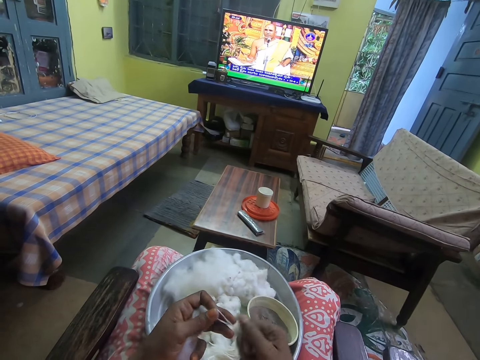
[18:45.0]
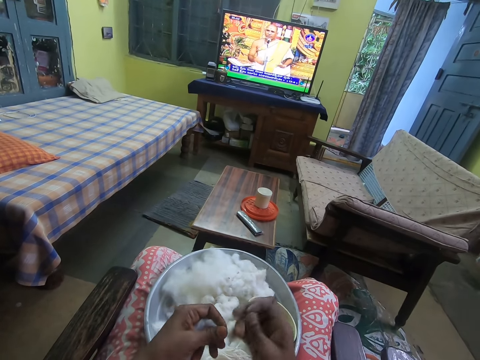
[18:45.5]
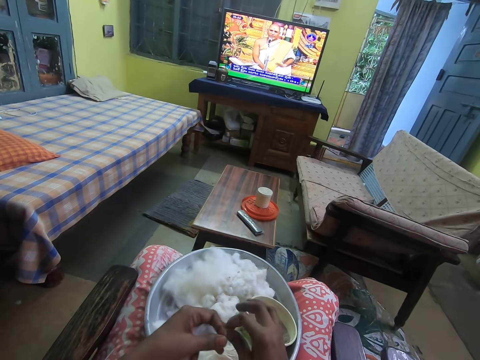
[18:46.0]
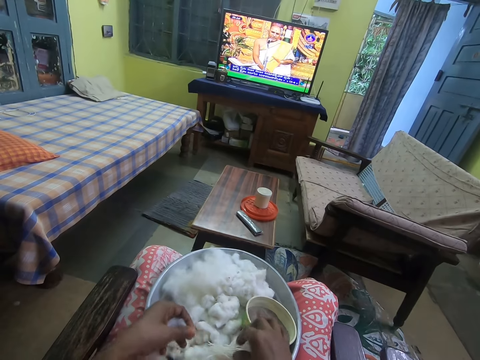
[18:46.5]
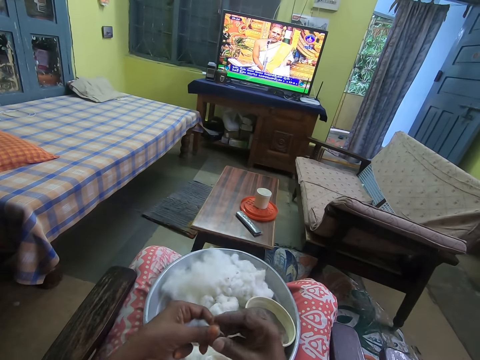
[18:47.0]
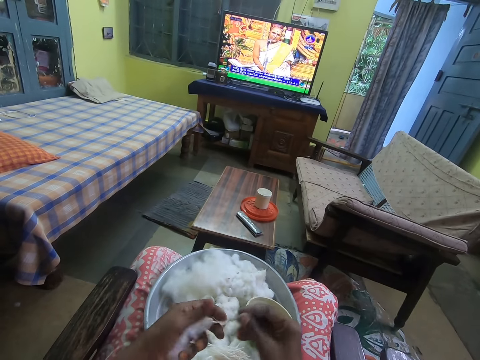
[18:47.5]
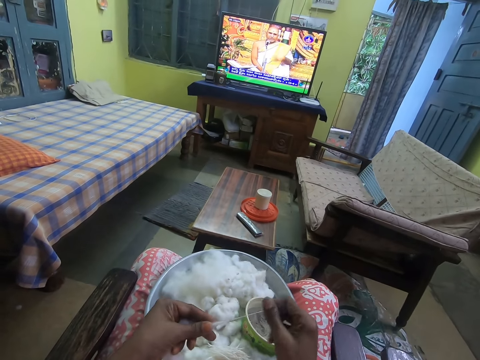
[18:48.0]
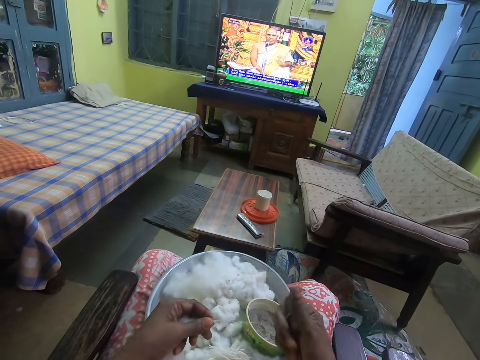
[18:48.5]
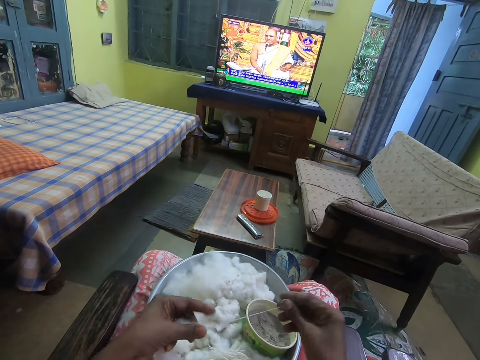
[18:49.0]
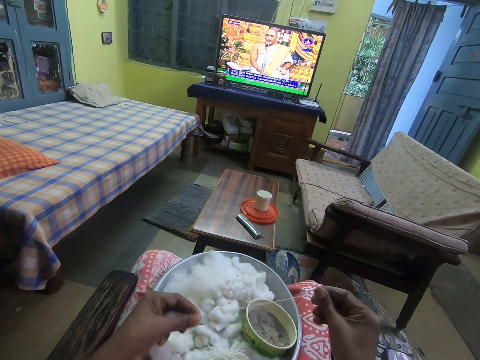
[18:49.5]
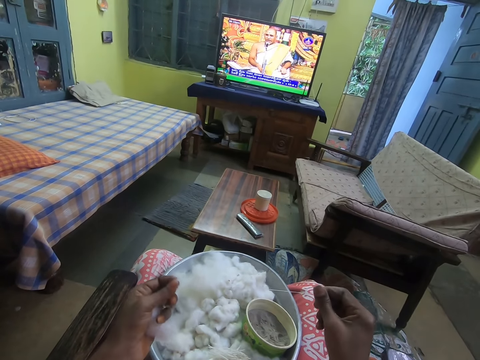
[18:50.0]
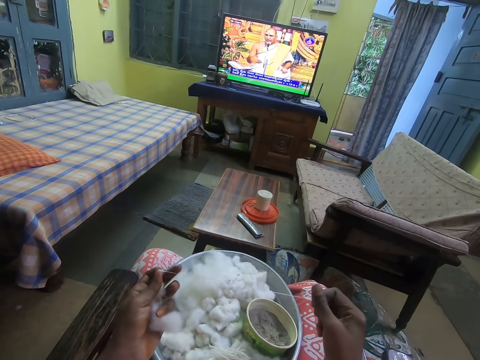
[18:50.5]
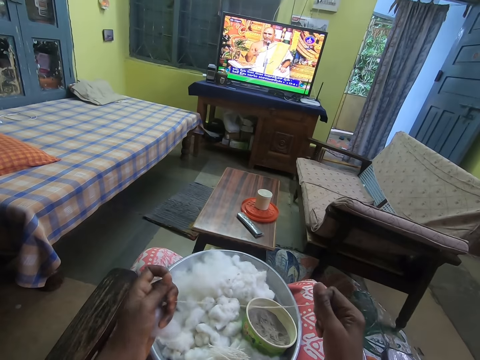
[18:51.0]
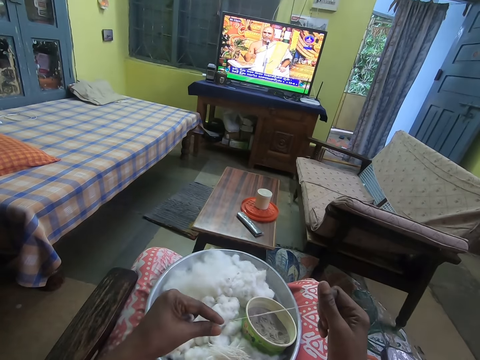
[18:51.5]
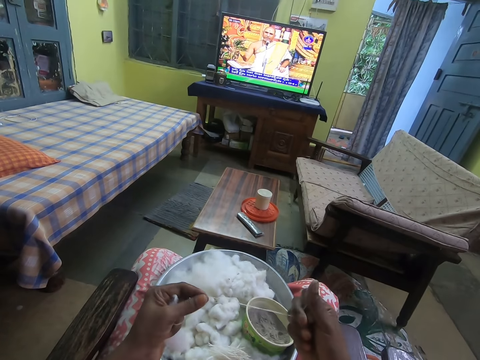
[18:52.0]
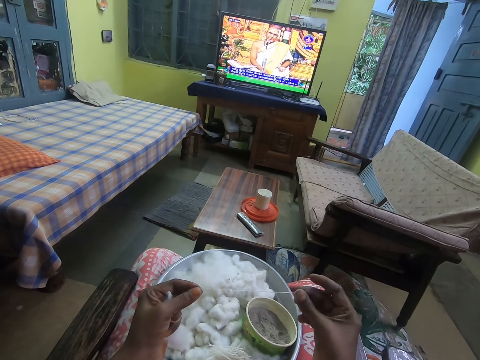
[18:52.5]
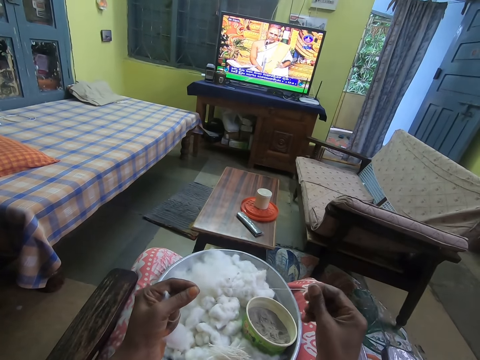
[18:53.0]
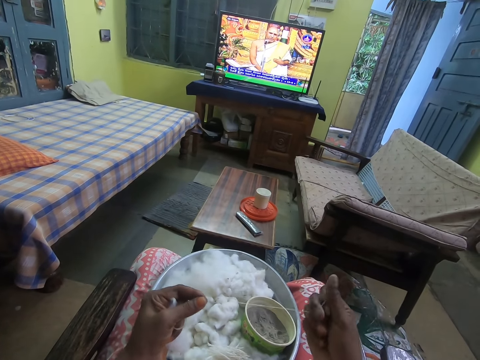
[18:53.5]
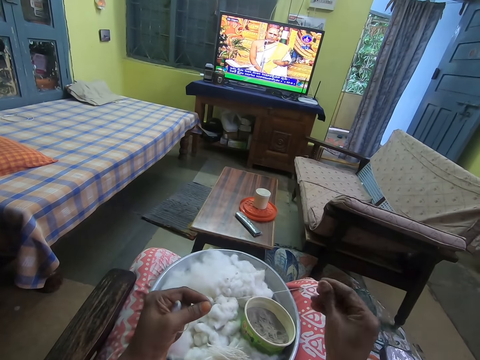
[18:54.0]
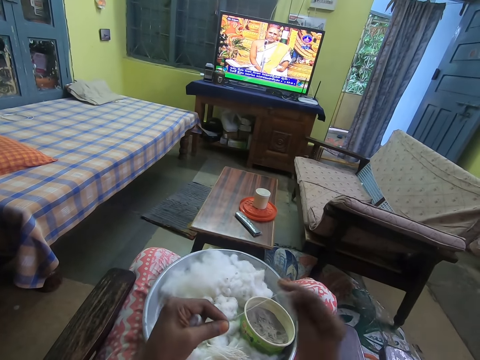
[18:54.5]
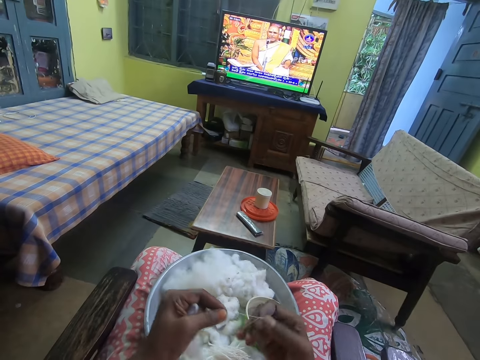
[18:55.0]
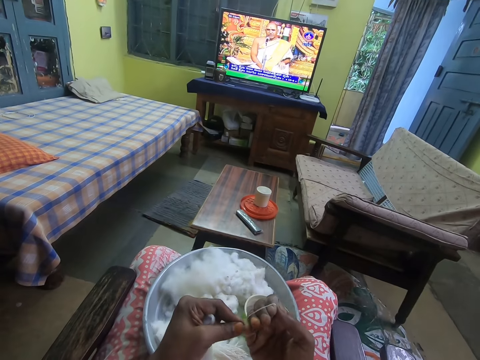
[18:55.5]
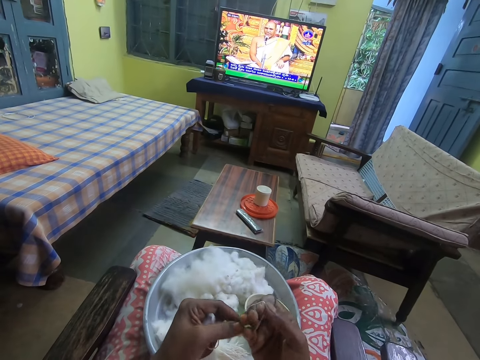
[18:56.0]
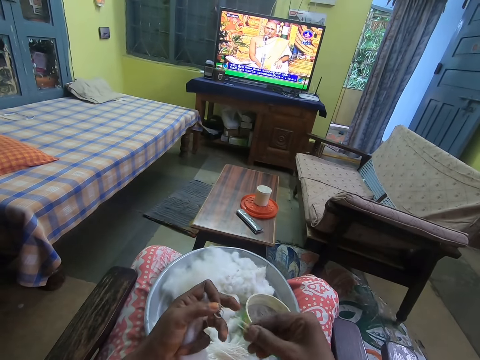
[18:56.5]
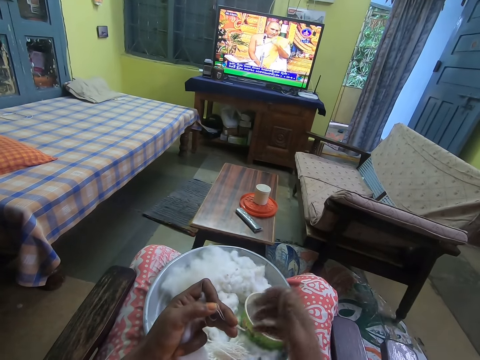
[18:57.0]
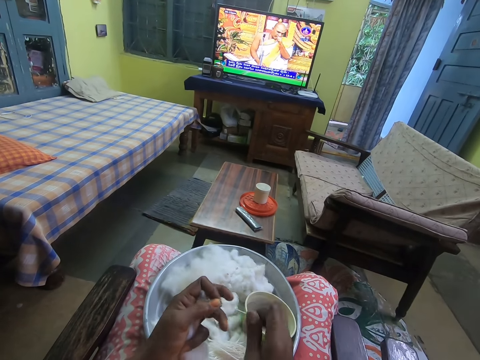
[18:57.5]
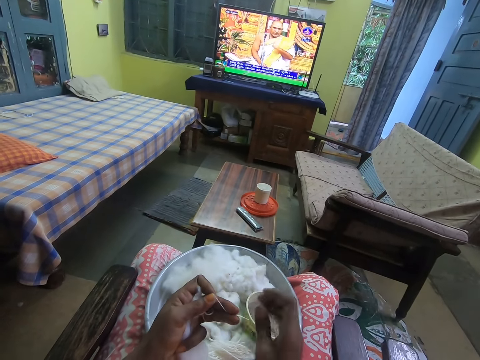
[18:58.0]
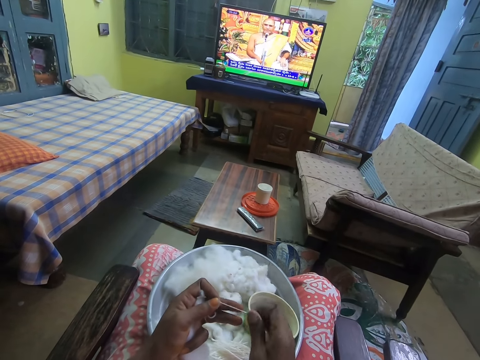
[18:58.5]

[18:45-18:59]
The camera wearer pulls his hand off the cotton wool. They hold the cotton wool with both hands. They place the cotton in her hands on the tray. They pull the cotton from the ball of cotton in her left hand with her right hand. They twist the cotton with her right hand. They wrap the cotton around her right hand. They twist the cotton with her hands. They pull his hand off the cotton wool. They roll the cotton wool.

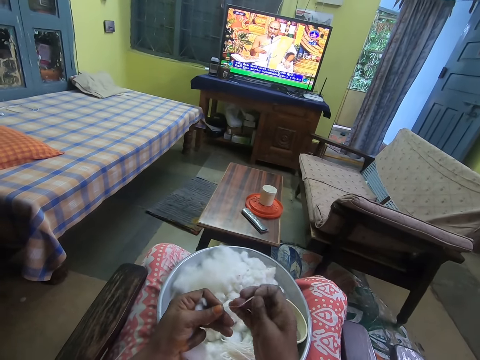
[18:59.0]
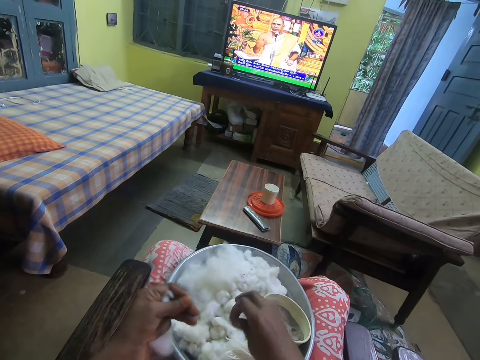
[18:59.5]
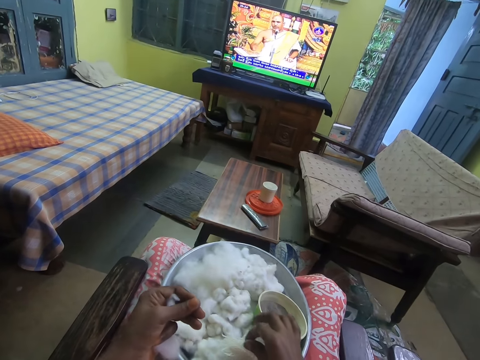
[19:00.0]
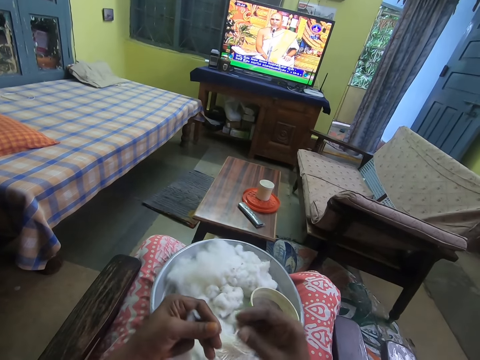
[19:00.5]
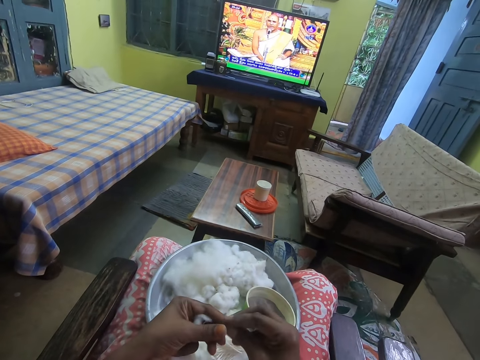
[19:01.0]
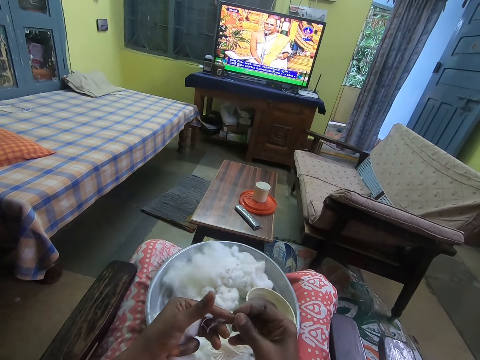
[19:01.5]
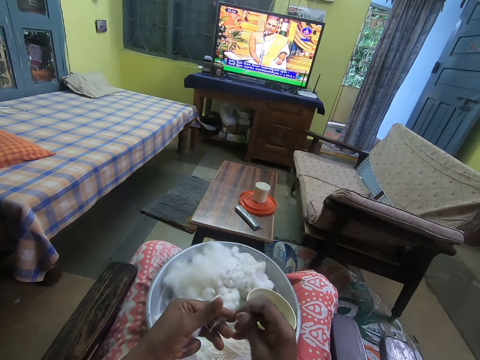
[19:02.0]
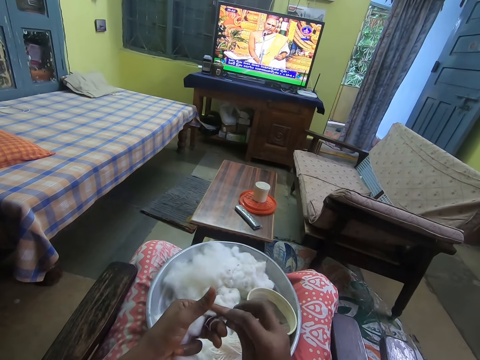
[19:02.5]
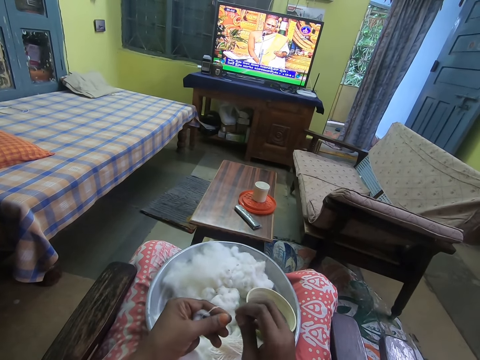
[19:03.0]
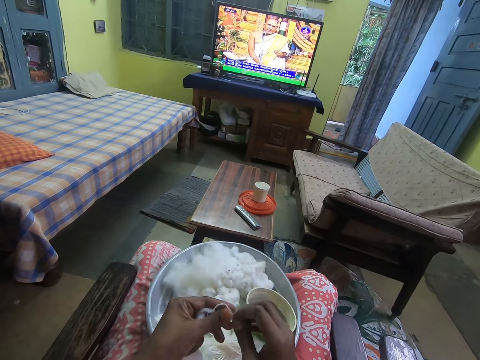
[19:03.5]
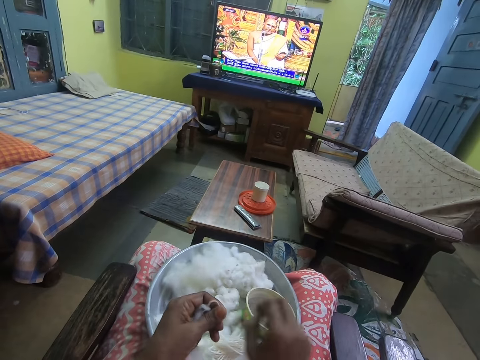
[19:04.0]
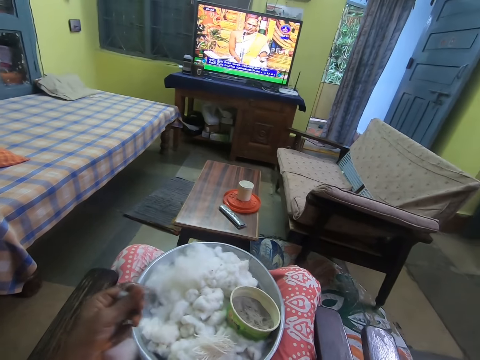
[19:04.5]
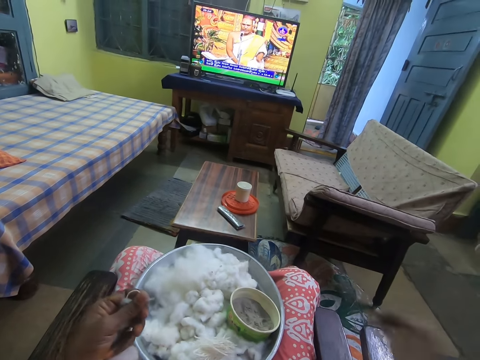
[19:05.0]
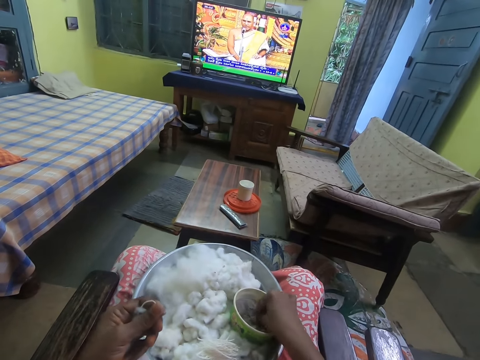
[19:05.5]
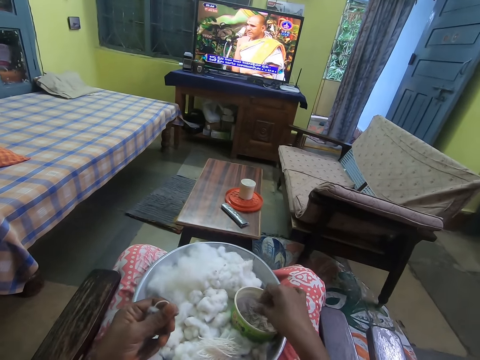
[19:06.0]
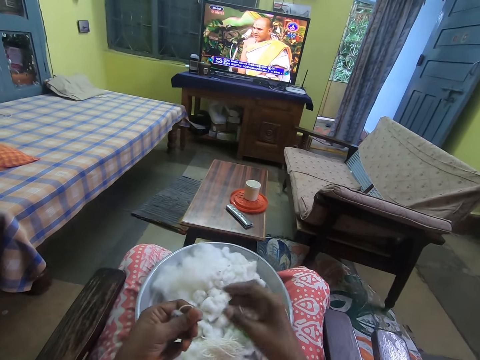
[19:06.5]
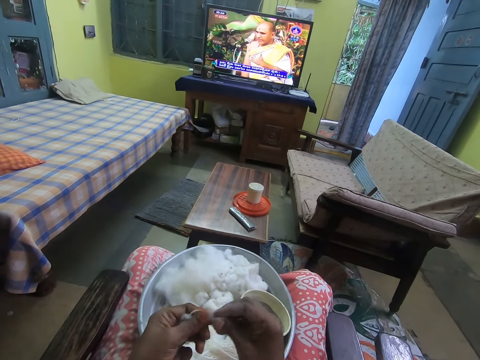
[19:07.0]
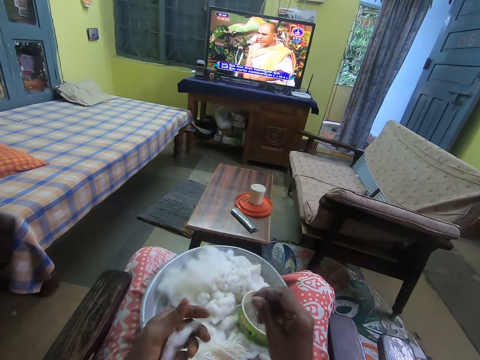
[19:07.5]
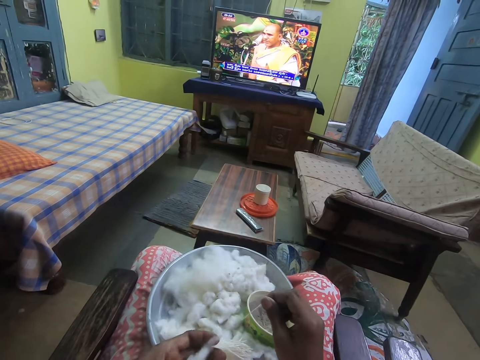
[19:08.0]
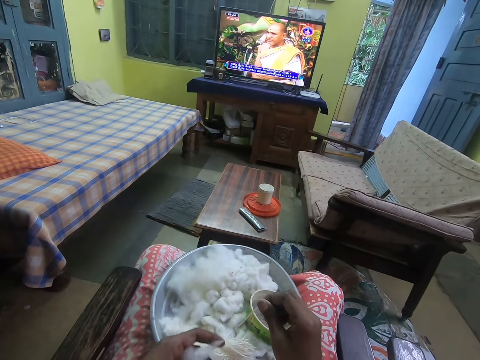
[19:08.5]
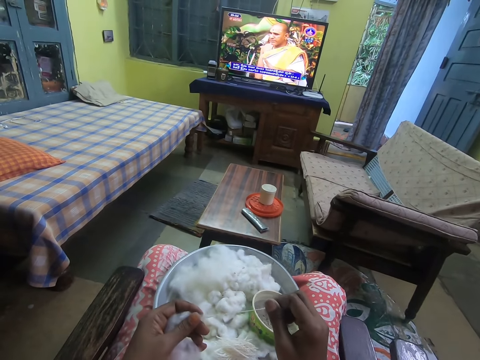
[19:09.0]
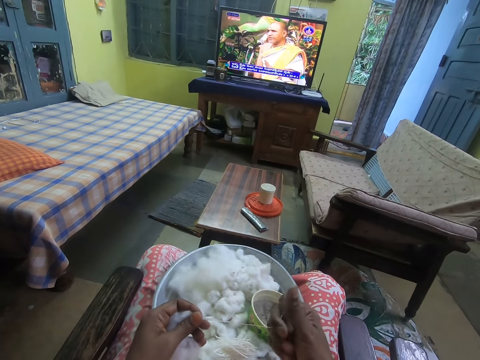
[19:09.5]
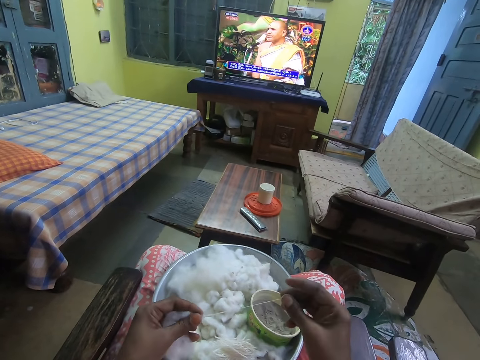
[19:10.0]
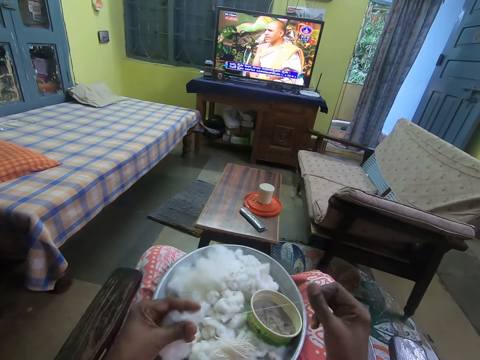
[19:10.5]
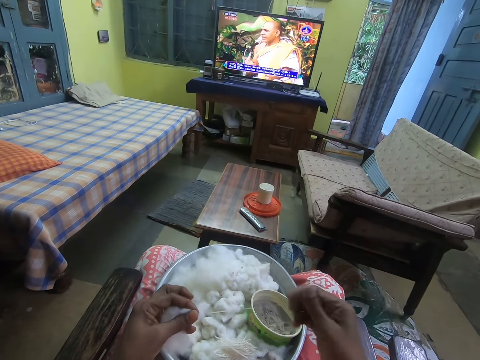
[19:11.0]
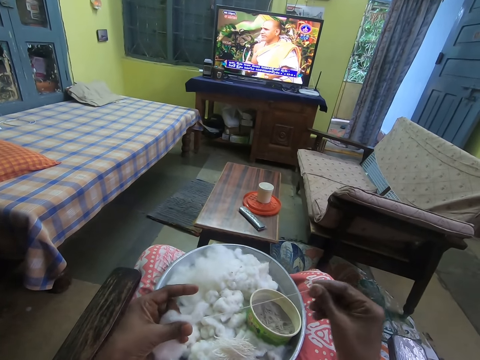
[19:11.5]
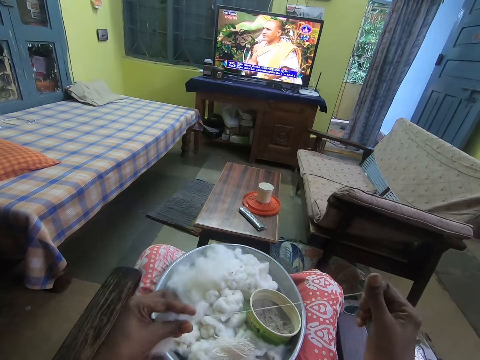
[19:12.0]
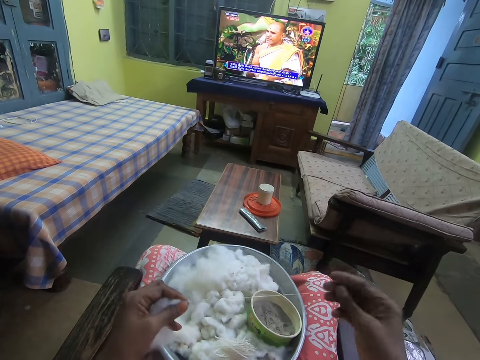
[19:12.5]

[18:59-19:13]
The camera wearer places the cotton in her right hand on the tray. They pull the cotton from the ball of cotton in her left hand with her right hand. They hold the cotton wool with both hands. They pull his hand off the cotton wool. They hold the cotton wool with both hands. They pull the cotton wool with his hand. They dip her right hand in the powder in the bowl on a tray on her legs. They pick something with his hand. They rub his fingers. They pull the cotton in her left hand with her right hand. They hold the cotton wool with both hands. They twist the cotton with her right hand.
